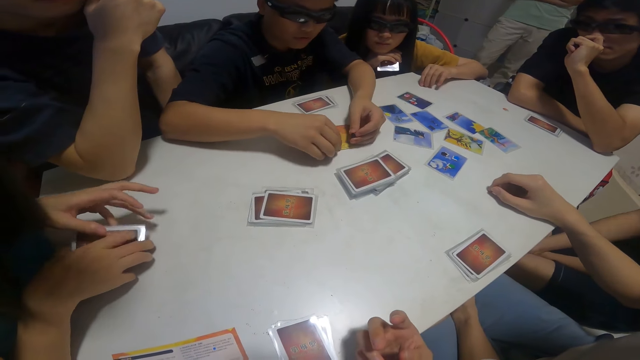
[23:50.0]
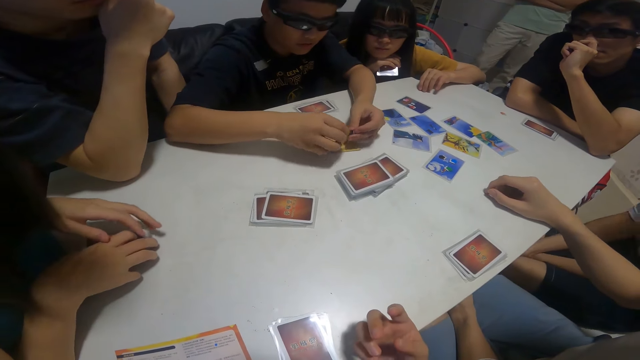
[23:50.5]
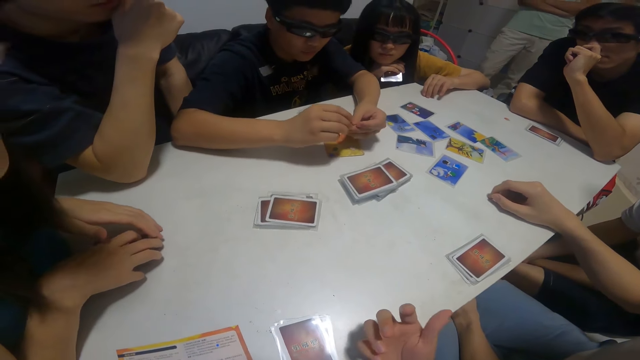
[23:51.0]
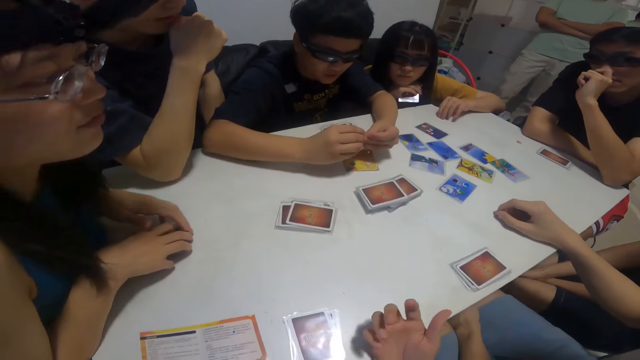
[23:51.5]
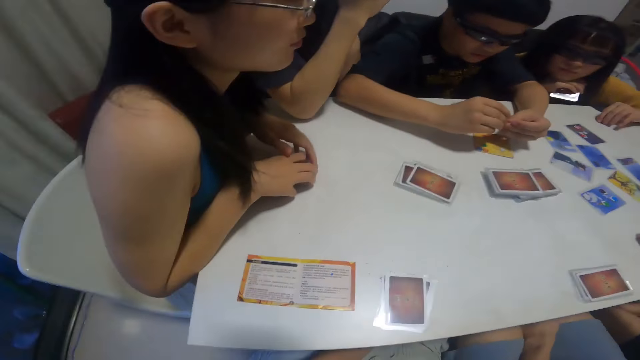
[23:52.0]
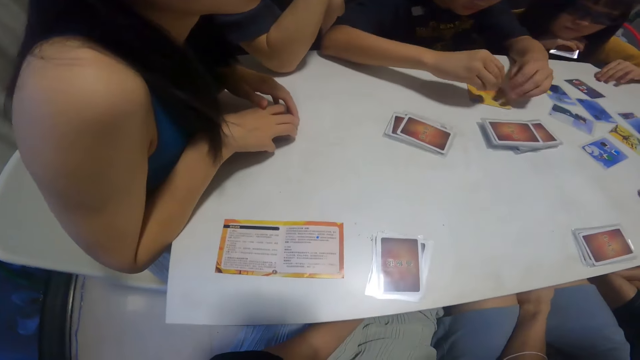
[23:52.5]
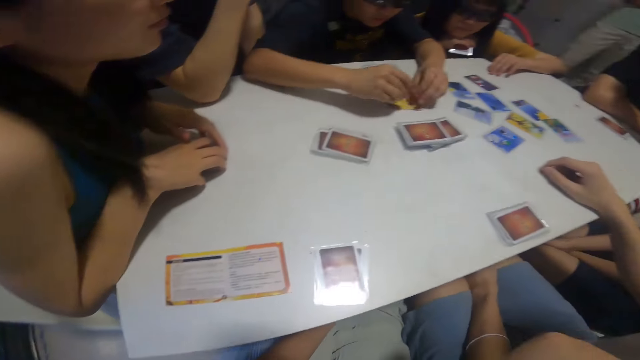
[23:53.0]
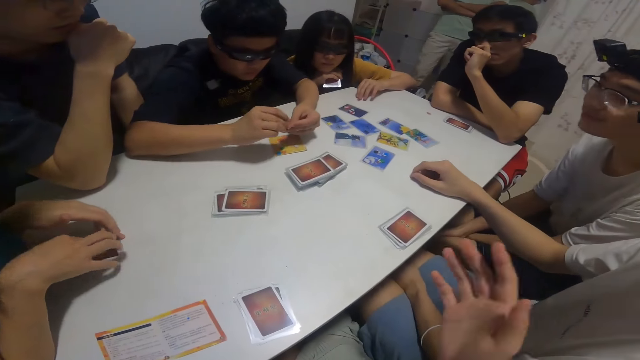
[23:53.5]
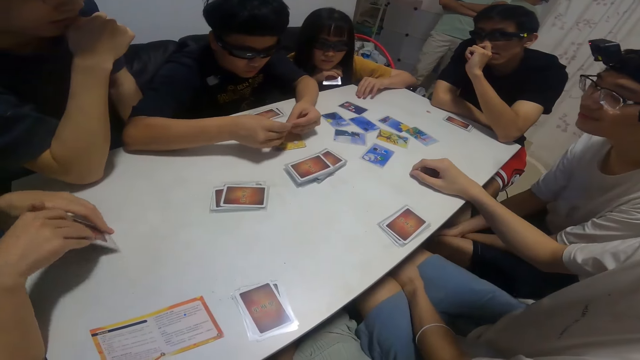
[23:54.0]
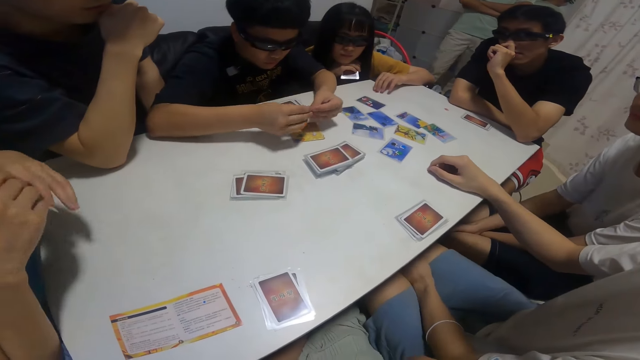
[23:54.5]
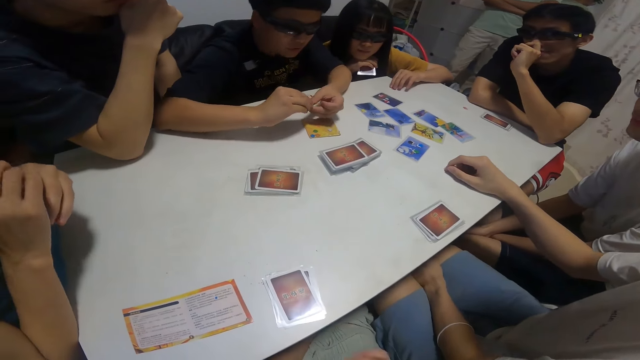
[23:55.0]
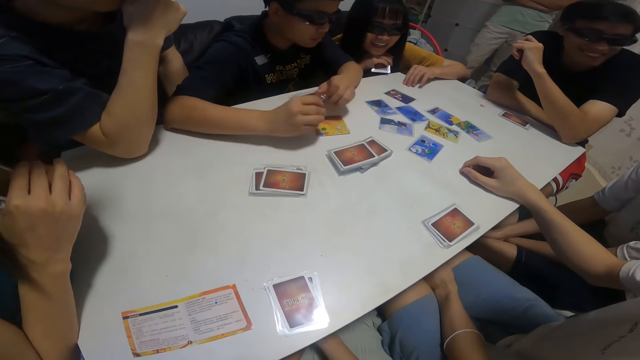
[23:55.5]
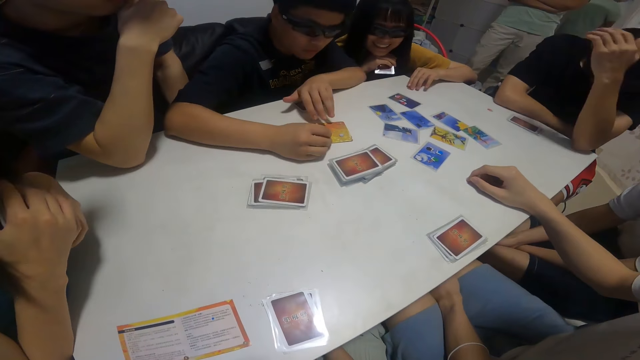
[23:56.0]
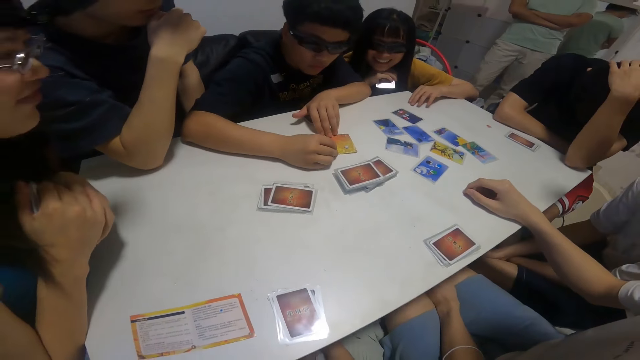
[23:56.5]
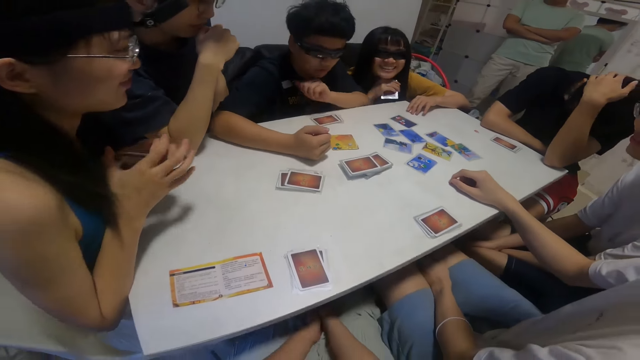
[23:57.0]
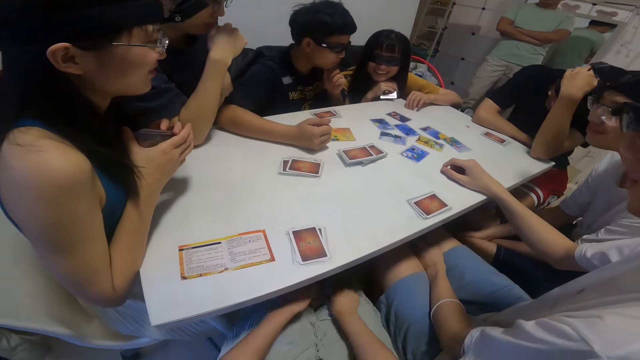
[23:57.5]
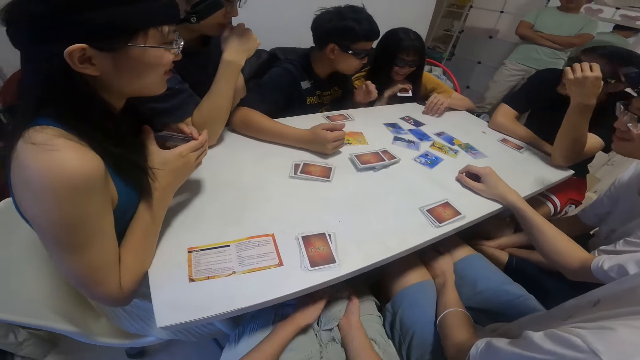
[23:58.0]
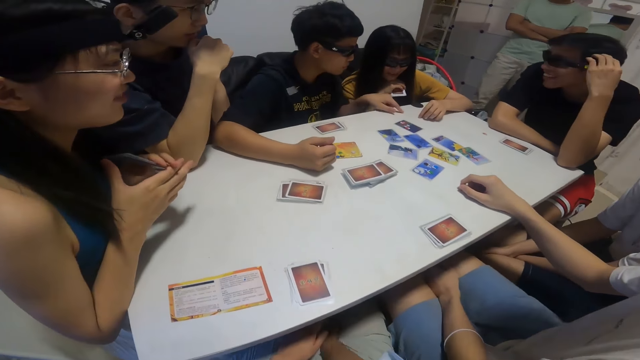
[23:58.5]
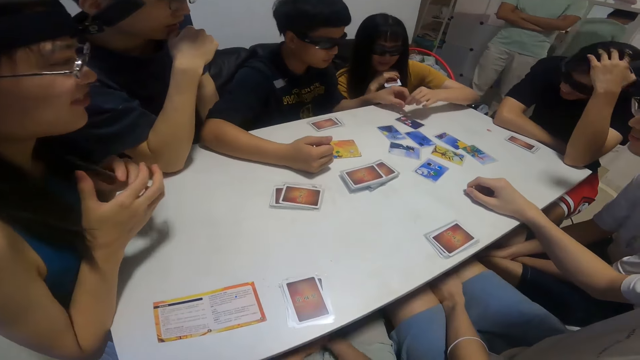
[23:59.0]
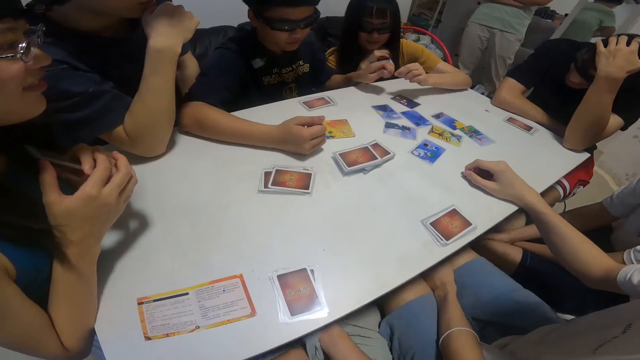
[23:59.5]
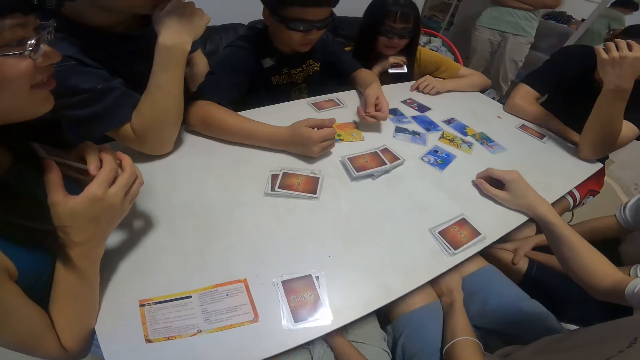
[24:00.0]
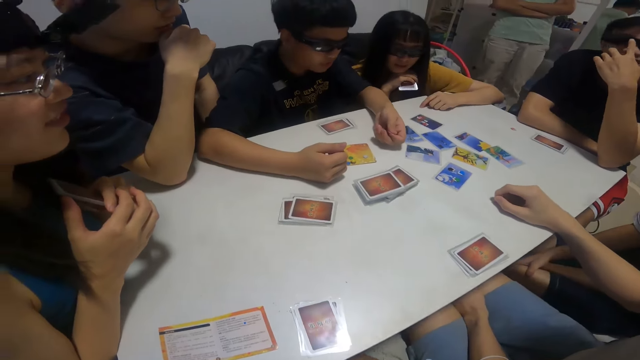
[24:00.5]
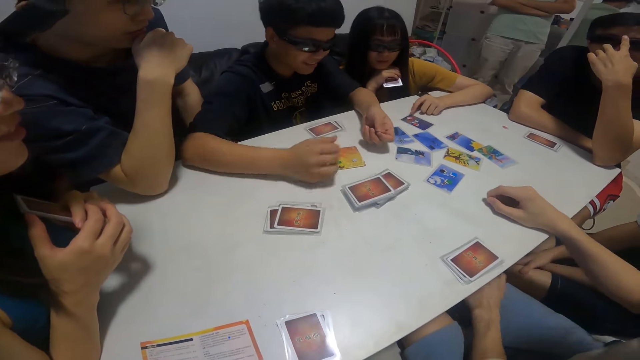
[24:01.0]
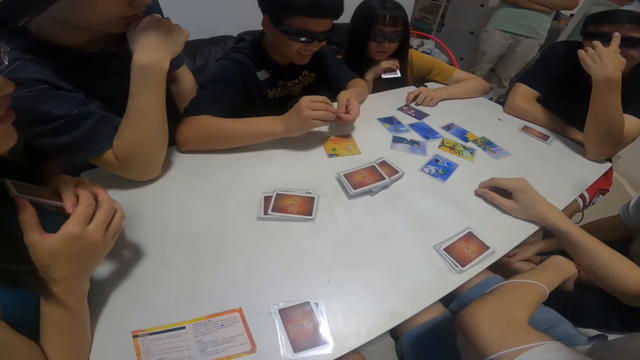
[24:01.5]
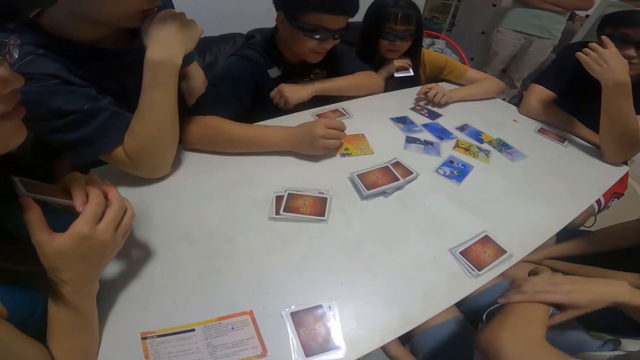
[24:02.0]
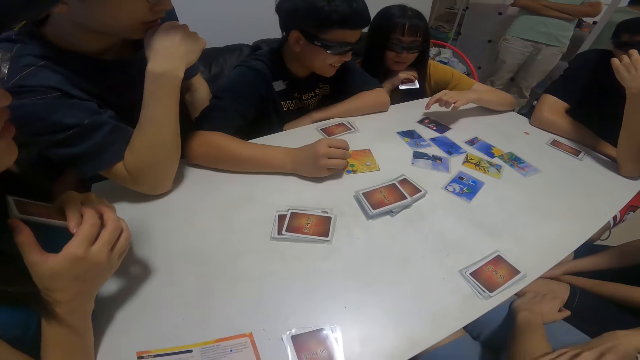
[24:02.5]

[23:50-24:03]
The girl picks up the cards on the table with her hands. The camera wearer looks around the table. A boy takes a pebble from the left hand of another girl with his left hand.

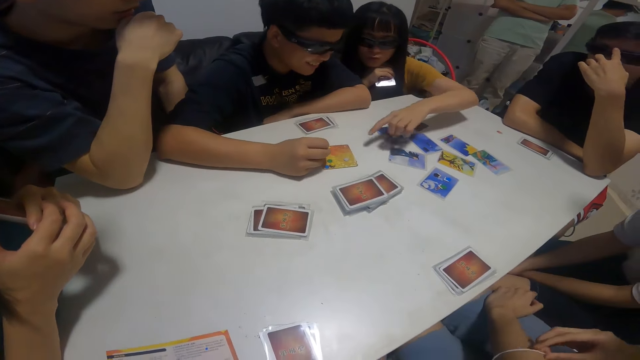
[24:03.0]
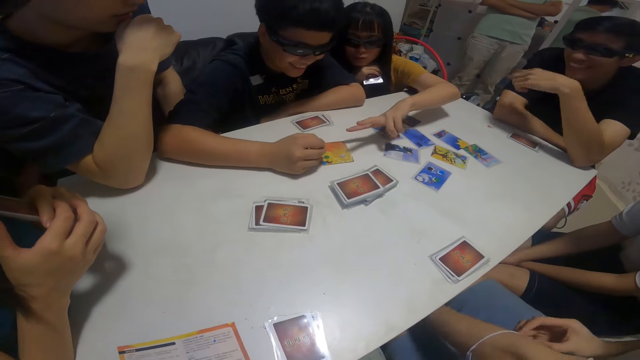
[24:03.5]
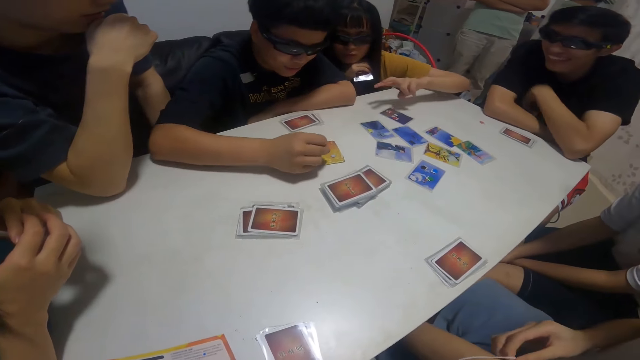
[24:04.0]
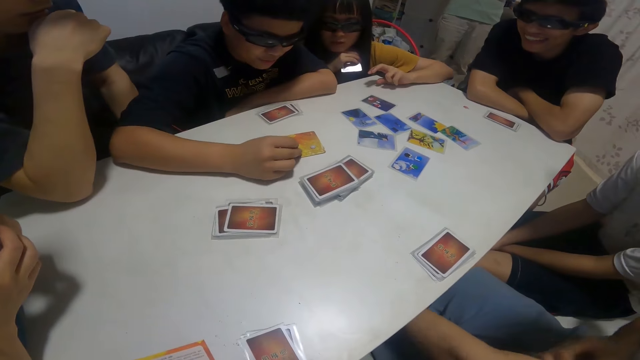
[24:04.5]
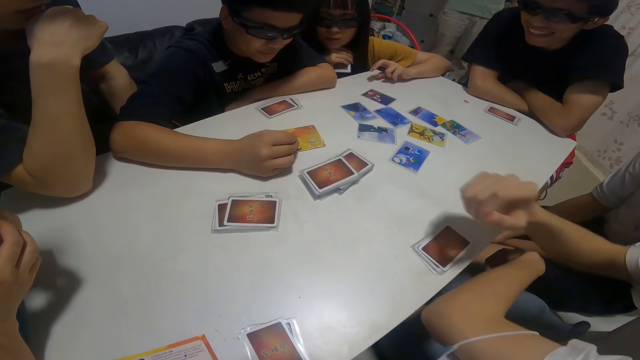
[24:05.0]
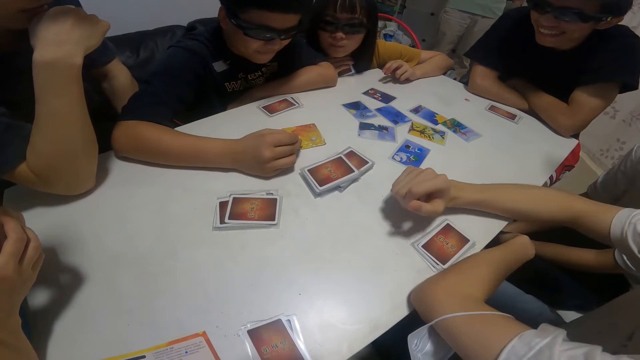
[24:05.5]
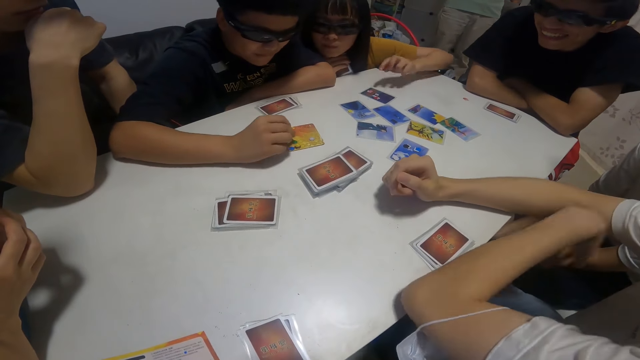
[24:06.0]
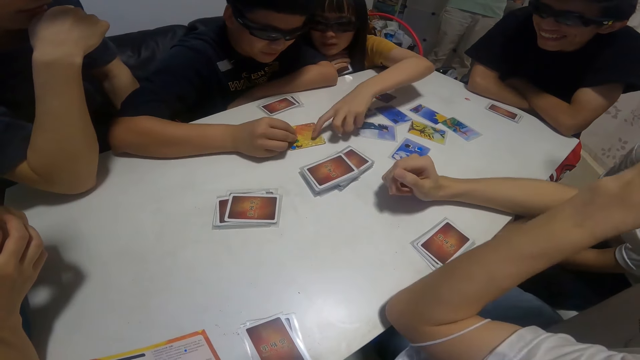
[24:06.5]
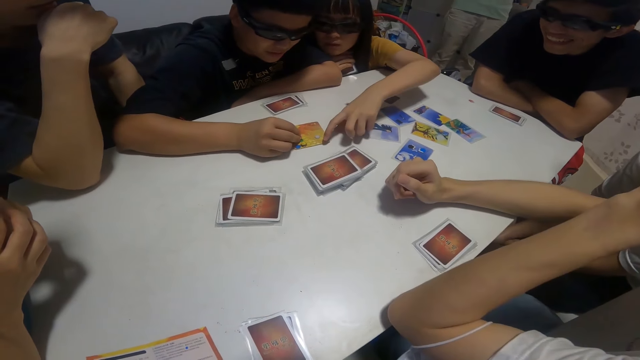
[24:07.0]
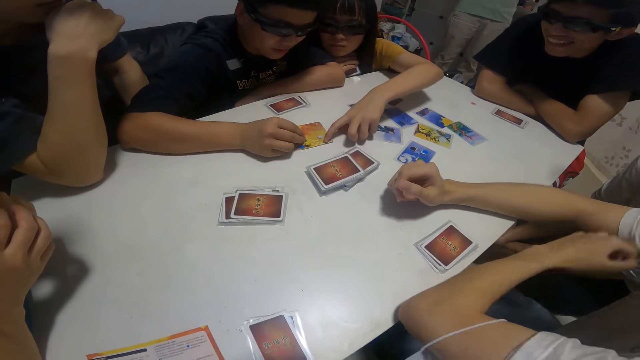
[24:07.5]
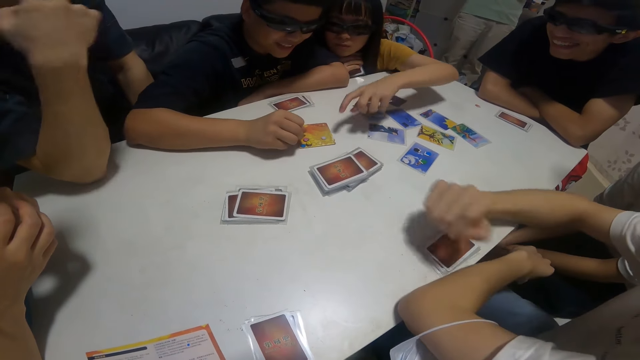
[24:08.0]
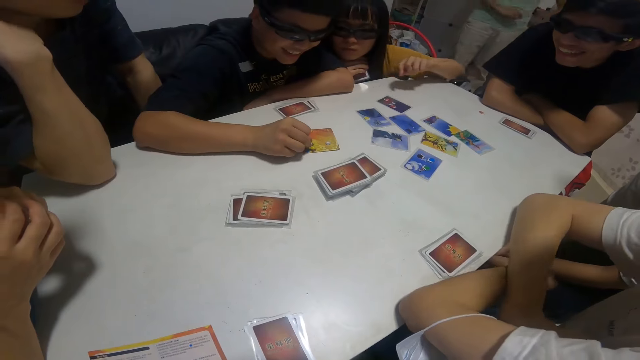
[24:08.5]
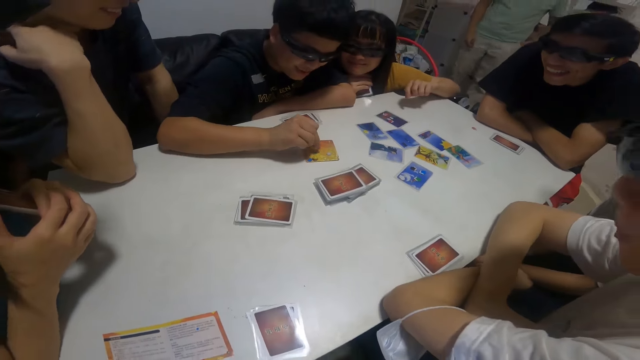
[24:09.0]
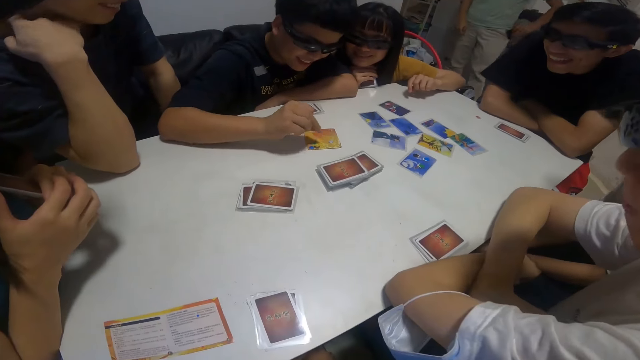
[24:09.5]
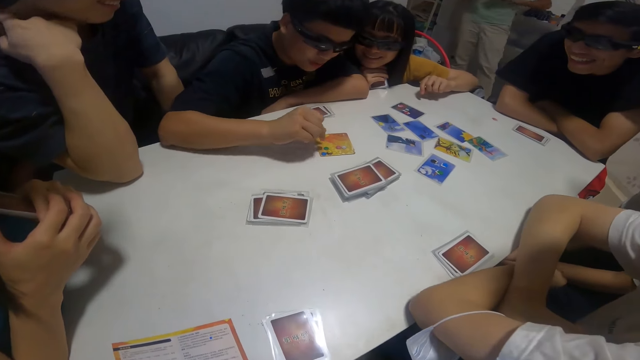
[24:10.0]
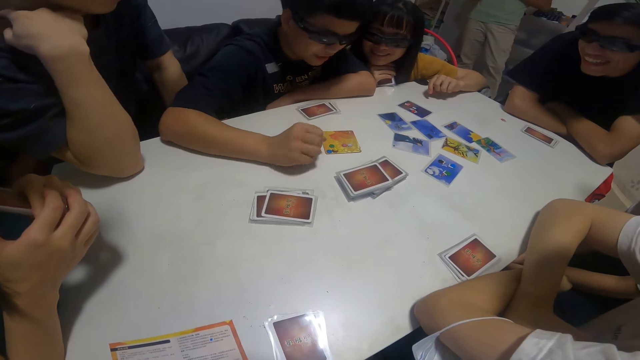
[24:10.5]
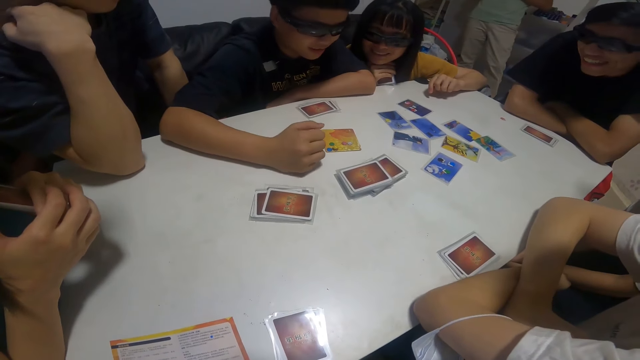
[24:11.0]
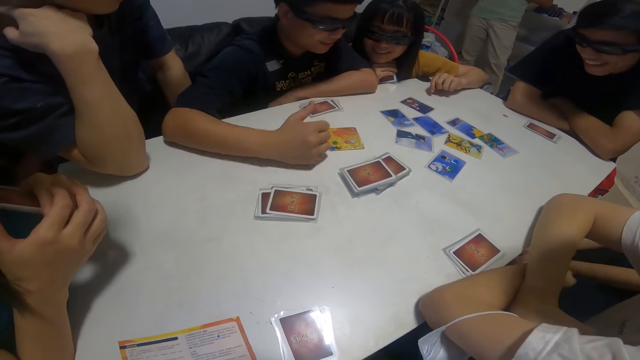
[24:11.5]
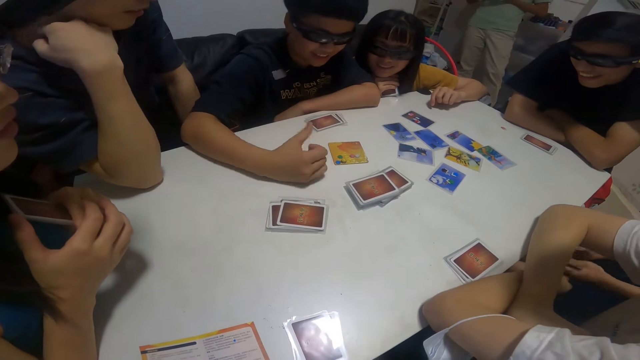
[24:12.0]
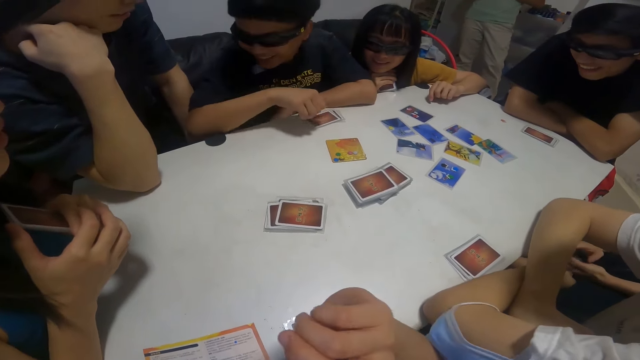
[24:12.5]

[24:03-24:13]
A person puts his hands on the table. Another person touches the card on the table. Another person touches the card on the table.
